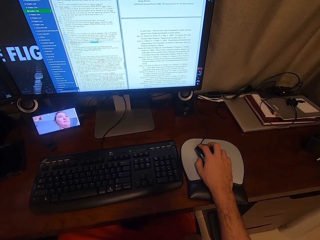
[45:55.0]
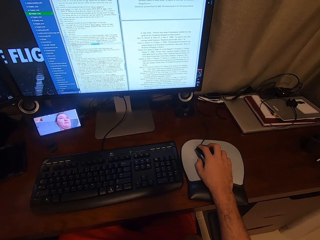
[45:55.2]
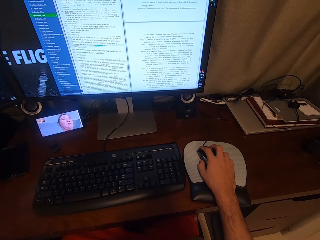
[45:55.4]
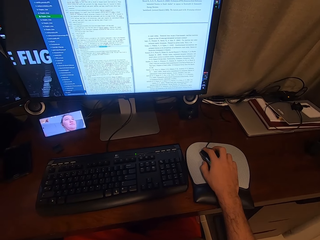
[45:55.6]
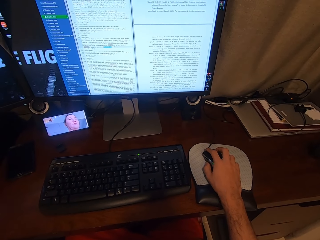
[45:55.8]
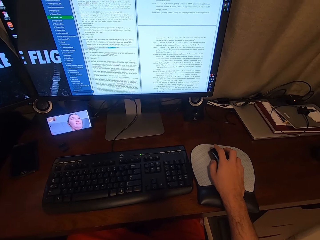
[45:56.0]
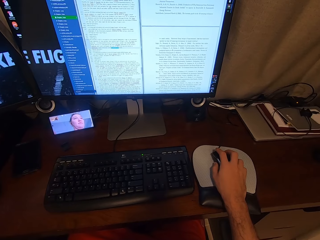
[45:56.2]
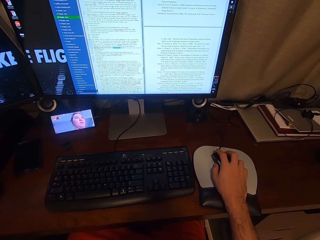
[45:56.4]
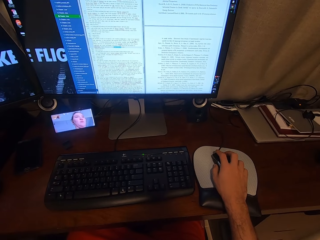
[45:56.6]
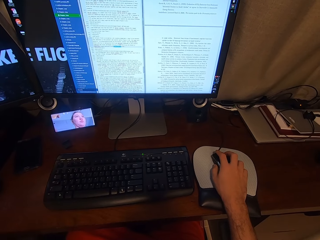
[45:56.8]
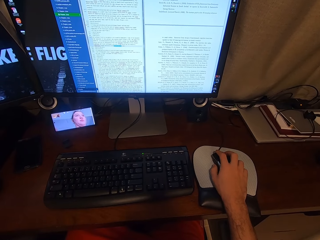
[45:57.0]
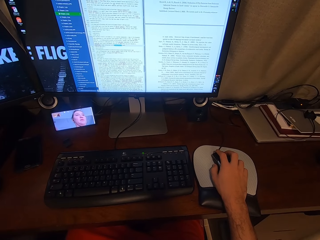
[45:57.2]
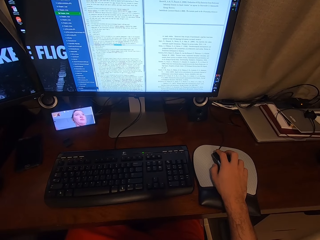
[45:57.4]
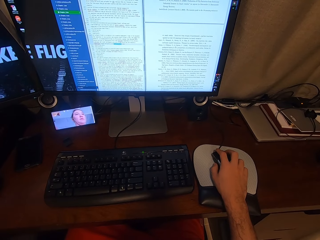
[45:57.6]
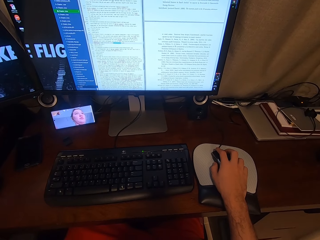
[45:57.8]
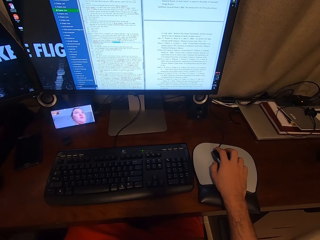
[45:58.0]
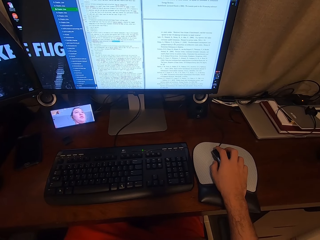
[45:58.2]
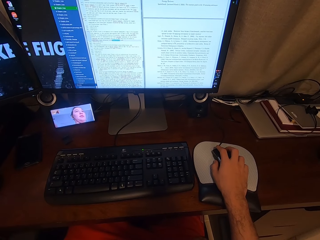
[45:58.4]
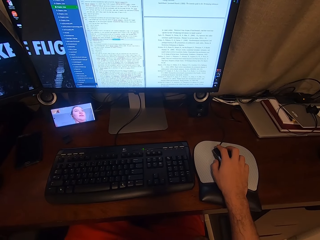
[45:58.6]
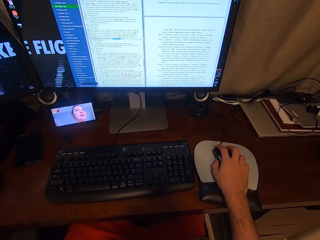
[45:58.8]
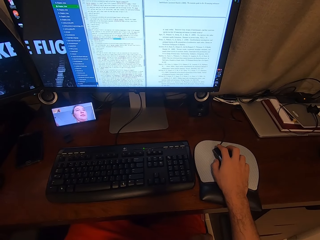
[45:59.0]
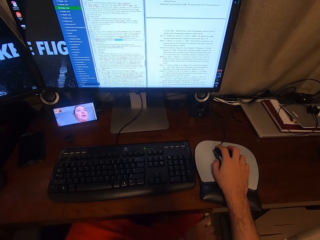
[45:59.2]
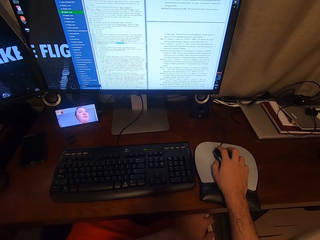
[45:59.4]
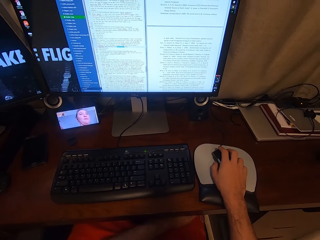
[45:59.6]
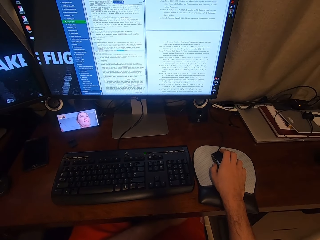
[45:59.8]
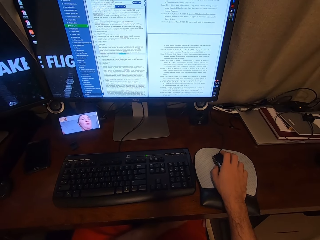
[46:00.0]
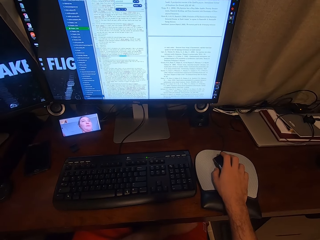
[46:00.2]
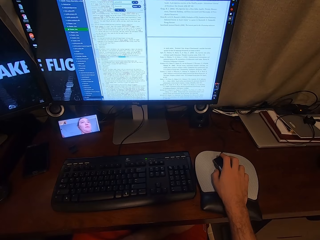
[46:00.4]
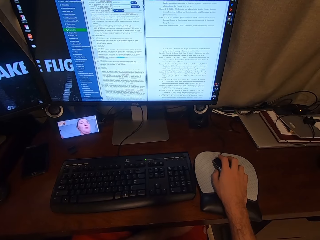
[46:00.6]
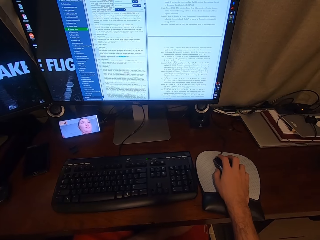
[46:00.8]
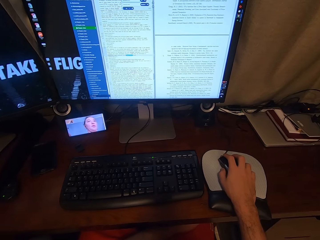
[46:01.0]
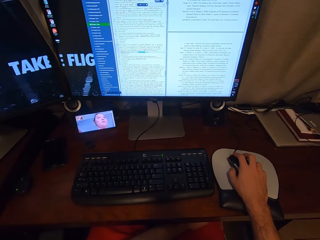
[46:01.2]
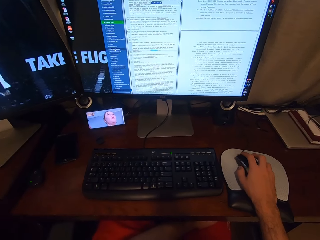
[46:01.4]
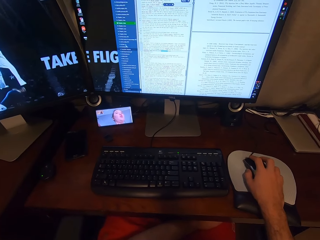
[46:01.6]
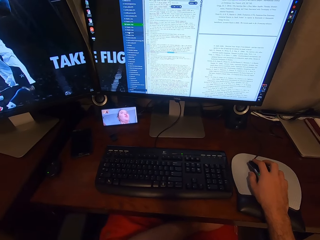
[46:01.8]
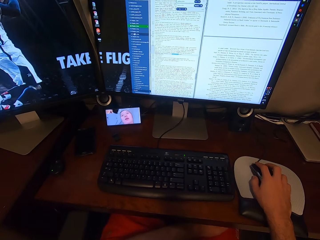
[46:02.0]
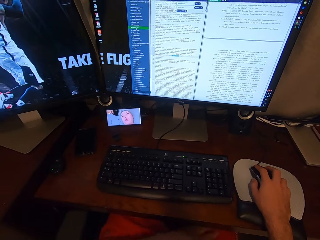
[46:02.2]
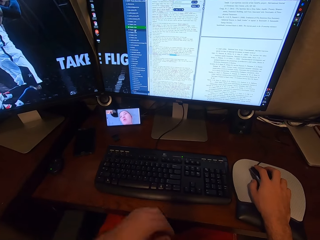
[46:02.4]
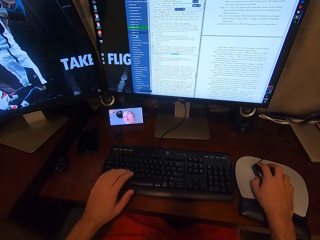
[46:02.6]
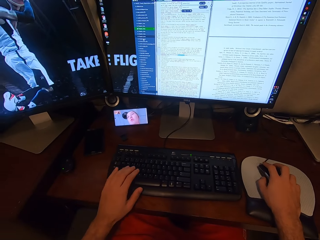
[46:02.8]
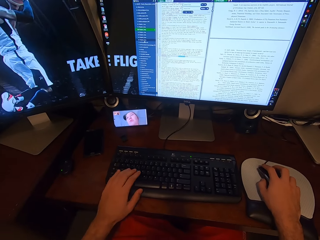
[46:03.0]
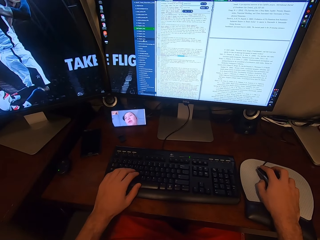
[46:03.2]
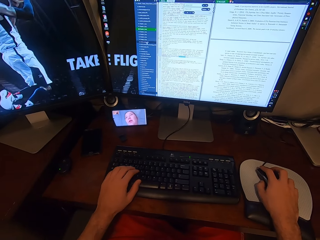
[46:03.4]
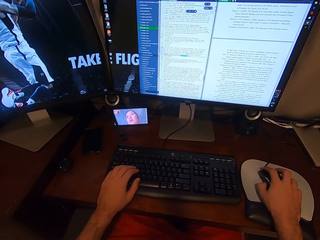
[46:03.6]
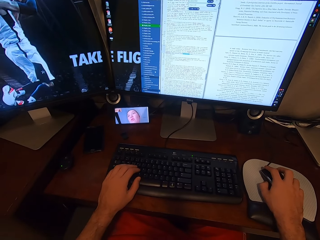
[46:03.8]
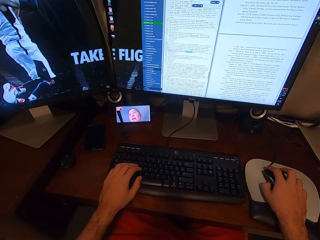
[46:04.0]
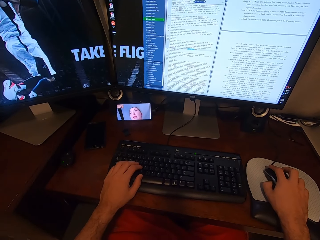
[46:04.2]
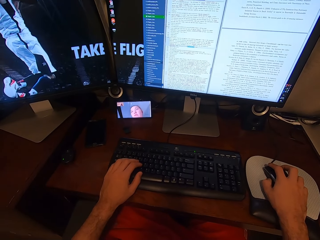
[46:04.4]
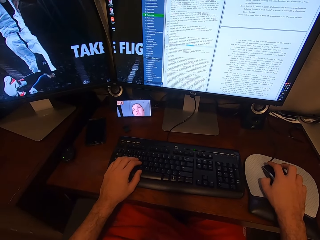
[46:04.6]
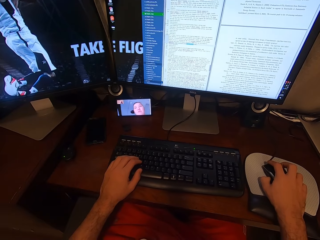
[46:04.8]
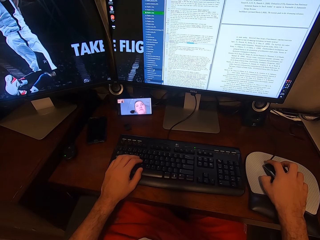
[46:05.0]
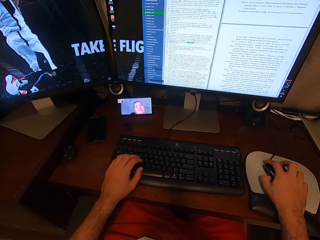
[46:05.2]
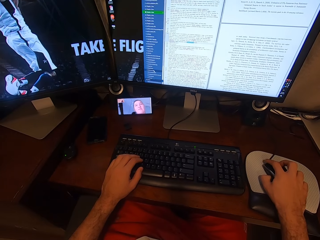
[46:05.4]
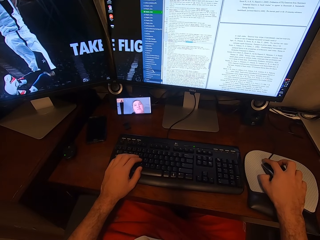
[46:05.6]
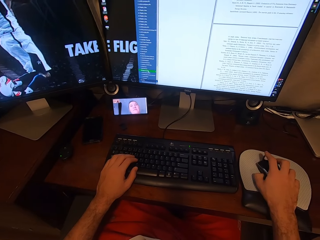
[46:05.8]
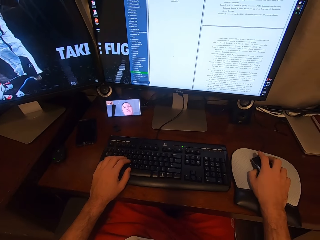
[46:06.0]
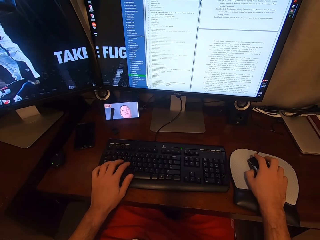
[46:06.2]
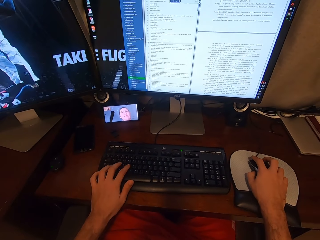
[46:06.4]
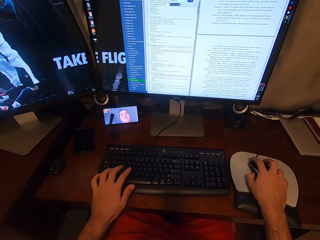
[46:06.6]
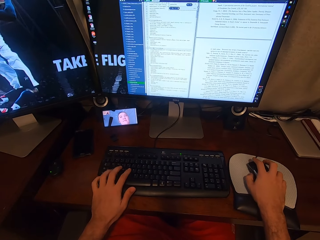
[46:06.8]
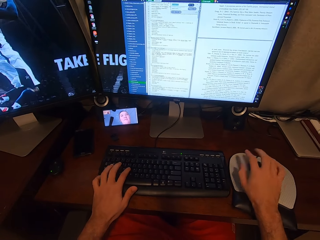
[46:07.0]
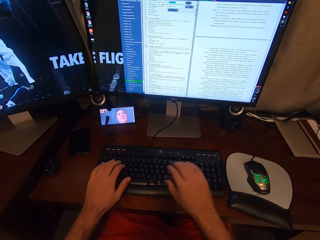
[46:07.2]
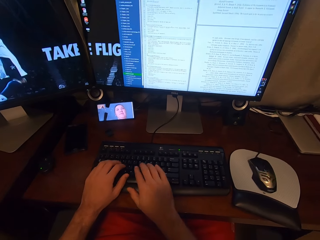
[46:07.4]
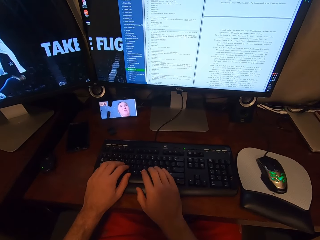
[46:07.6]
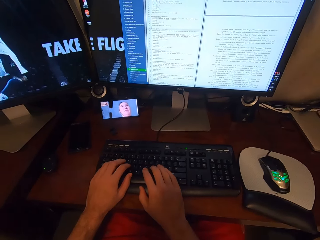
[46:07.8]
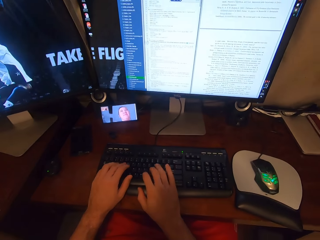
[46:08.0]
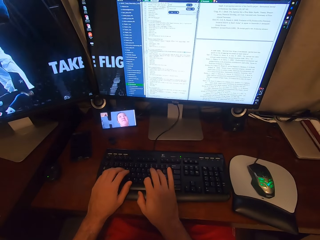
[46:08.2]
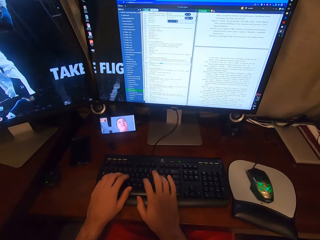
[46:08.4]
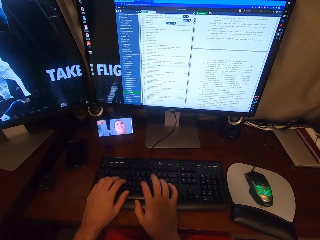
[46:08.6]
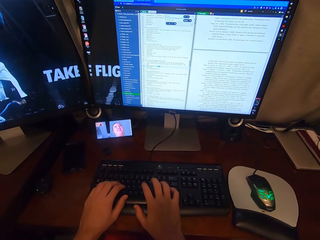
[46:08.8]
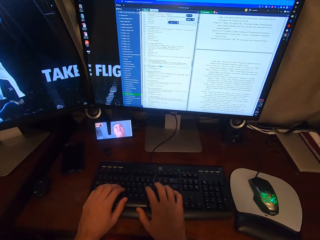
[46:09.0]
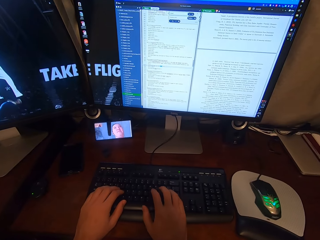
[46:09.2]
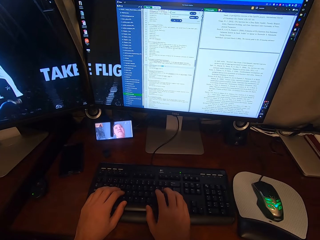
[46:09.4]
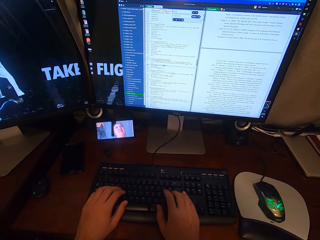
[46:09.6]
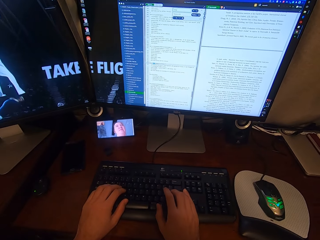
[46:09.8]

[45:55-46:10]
The camera wearer slightly moves the USB mouse in his right hand. He places his left hand on the keyboard attached to the desktop computer. He scrolls the computer. He clicks on the USB mouse attached to the desktop computer with his right hand. He types on the keyboard attached to the desktop computer with his hands.

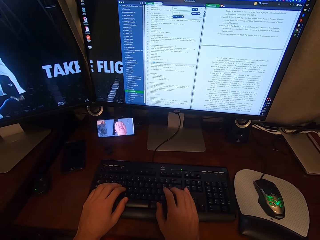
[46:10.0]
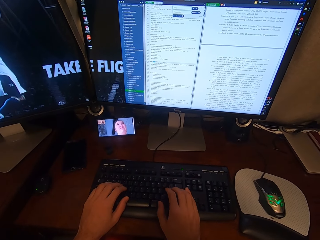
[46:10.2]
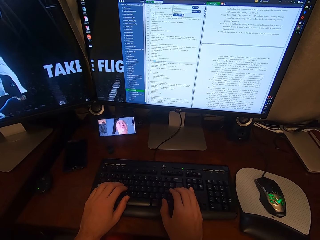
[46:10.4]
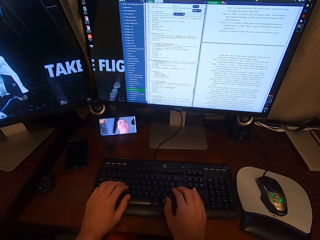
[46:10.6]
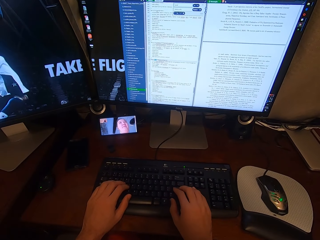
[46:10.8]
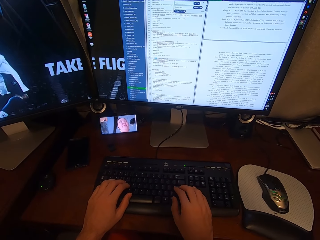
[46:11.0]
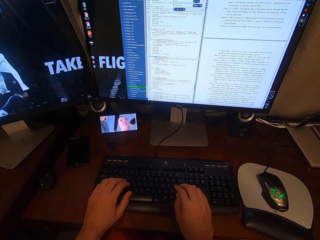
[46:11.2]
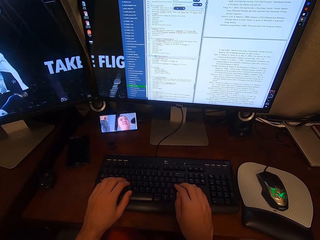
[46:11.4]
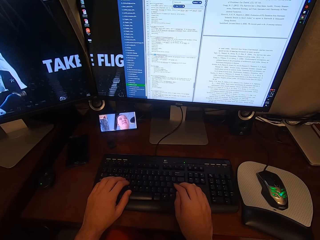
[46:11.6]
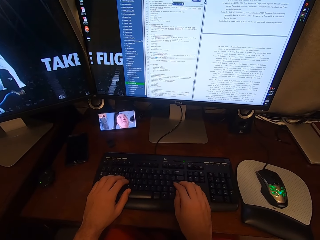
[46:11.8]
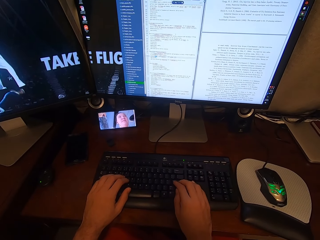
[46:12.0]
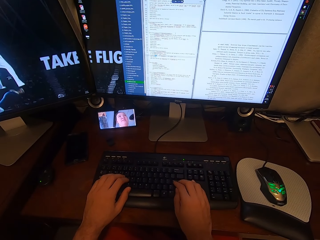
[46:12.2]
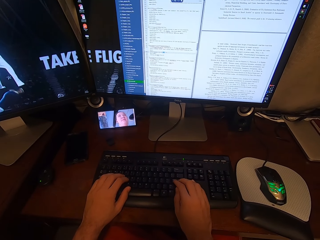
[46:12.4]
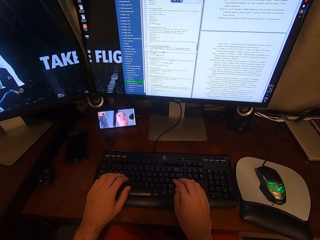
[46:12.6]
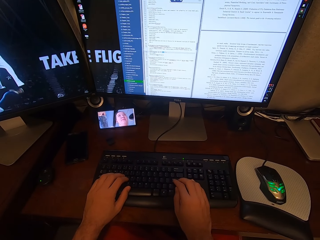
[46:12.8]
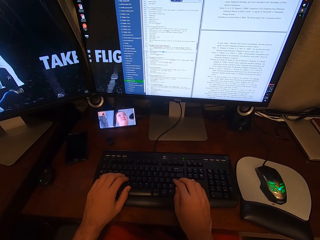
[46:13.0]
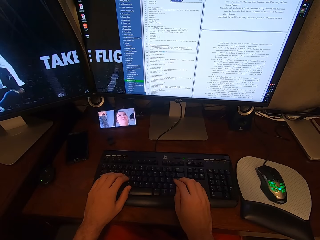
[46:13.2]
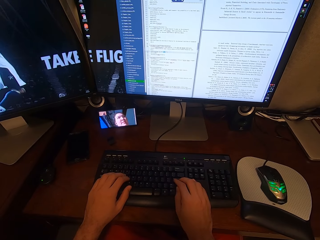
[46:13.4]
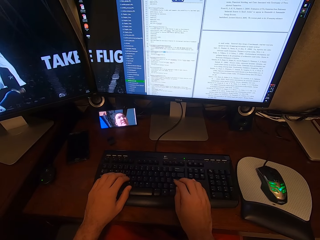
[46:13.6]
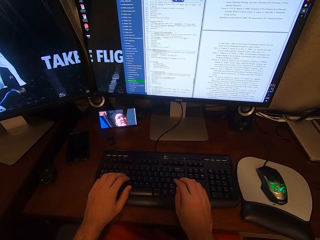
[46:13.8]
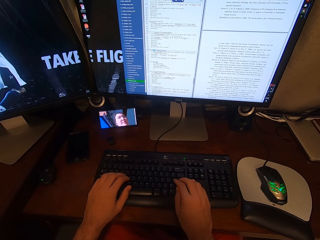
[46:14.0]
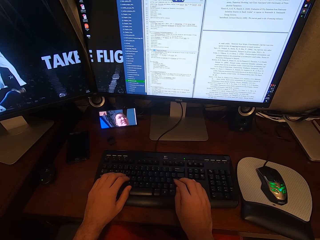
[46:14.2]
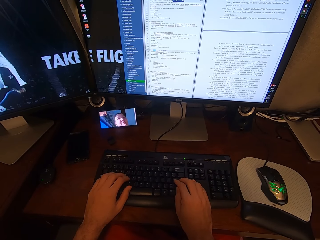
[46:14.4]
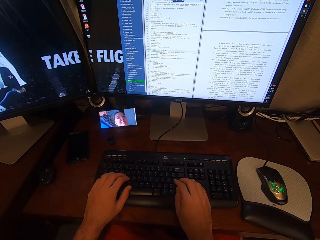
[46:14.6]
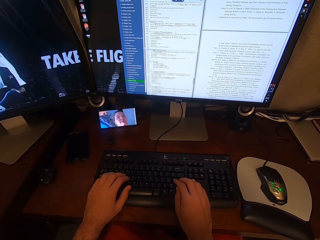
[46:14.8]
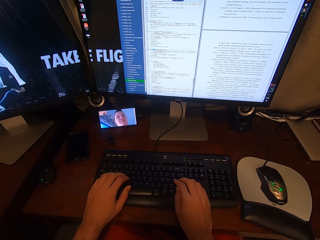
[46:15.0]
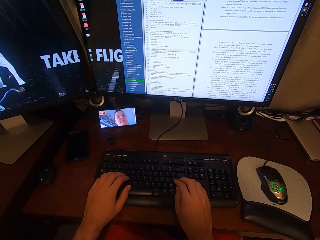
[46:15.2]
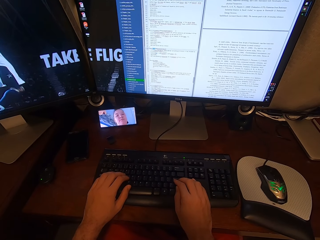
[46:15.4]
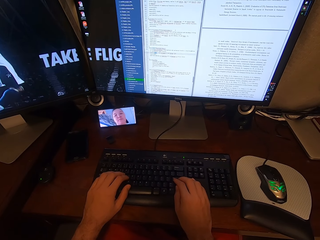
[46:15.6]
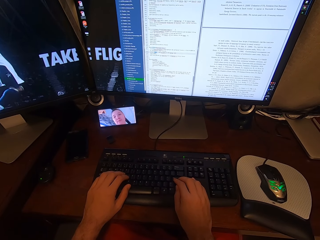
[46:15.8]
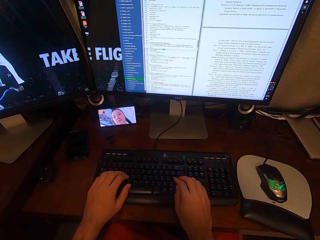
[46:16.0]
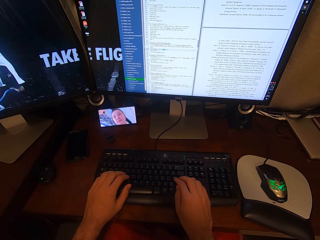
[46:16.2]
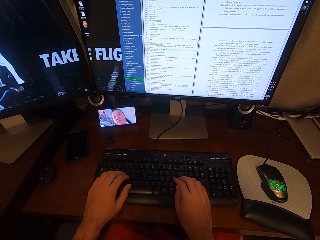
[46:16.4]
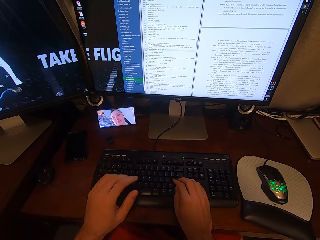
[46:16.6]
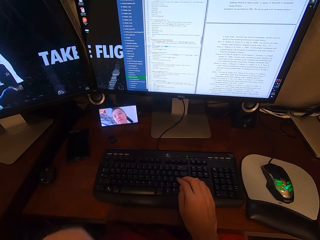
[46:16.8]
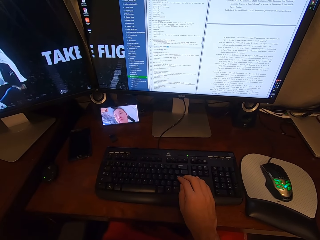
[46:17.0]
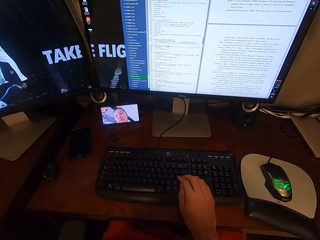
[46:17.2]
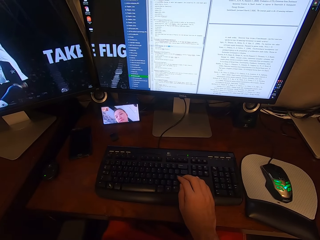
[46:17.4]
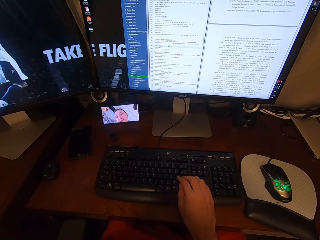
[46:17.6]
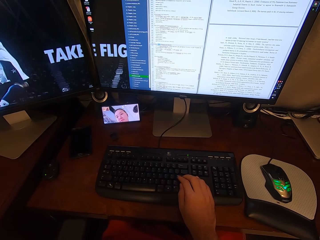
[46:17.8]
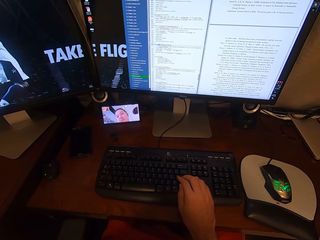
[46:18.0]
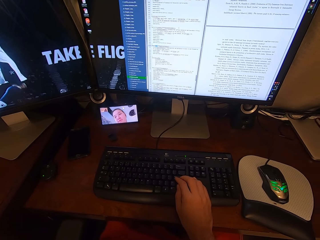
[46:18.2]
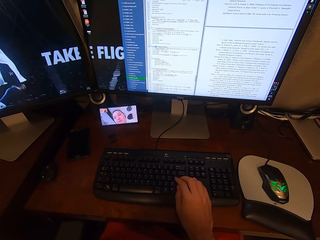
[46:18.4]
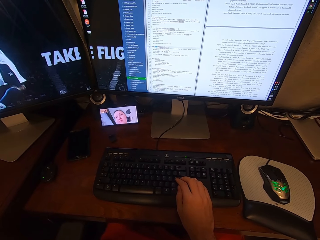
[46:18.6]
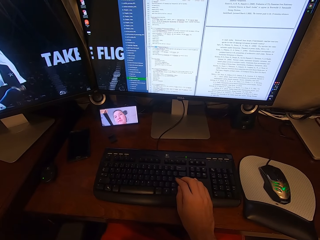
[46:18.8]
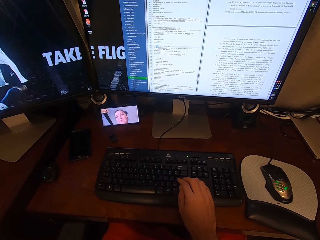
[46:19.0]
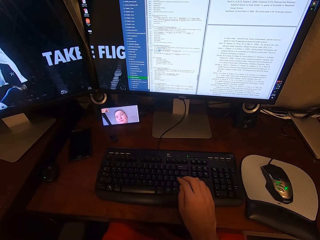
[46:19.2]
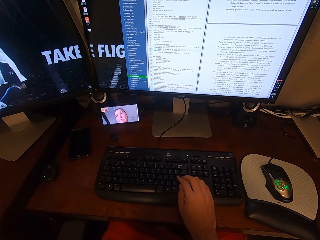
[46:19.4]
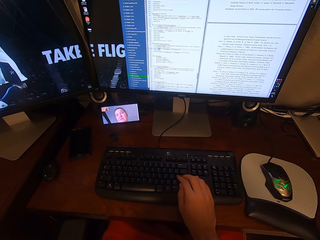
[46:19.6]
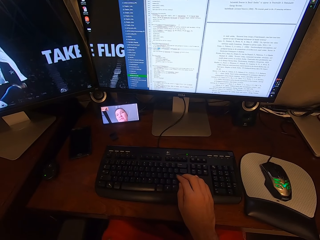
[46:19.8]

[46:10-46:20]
The camera wearer looks at the phone. He removes his left hand from the keyboard attached to the desktop computer.
